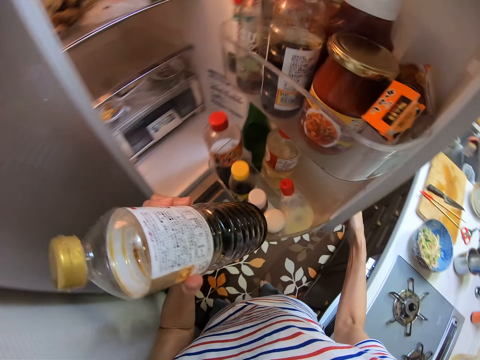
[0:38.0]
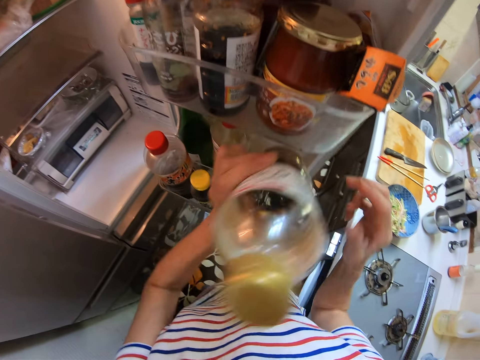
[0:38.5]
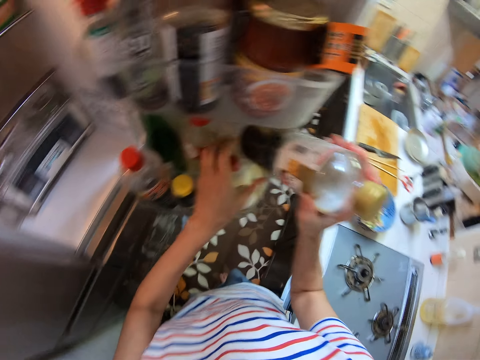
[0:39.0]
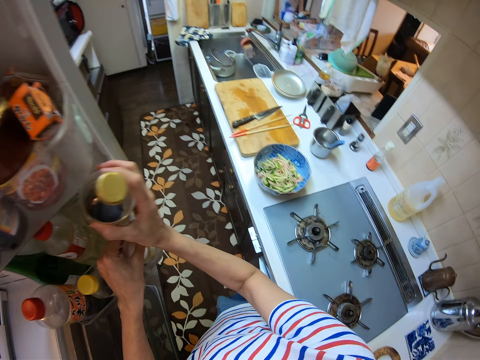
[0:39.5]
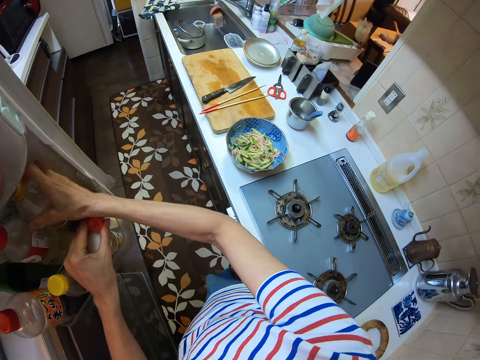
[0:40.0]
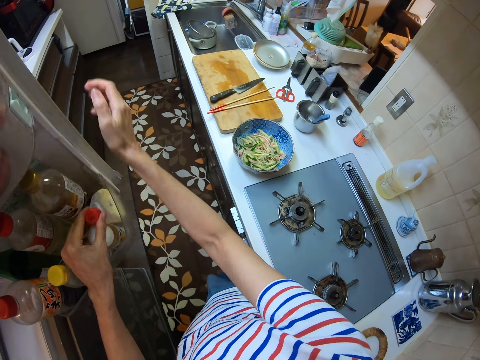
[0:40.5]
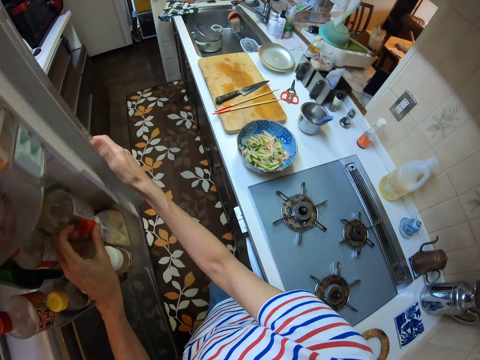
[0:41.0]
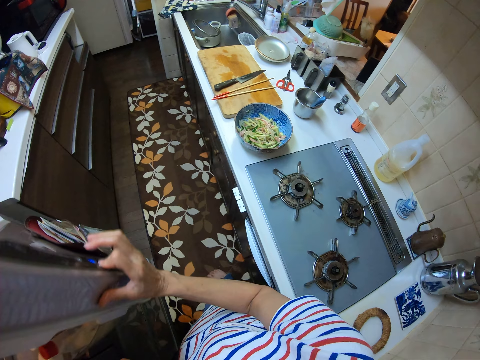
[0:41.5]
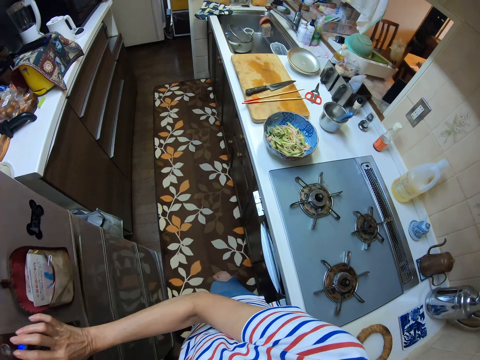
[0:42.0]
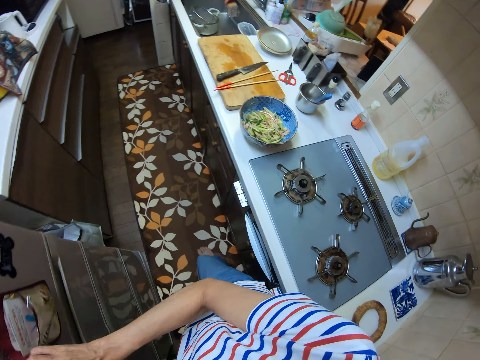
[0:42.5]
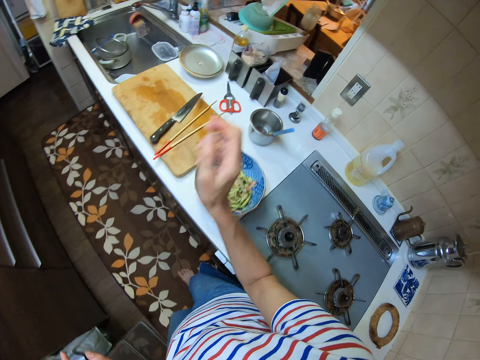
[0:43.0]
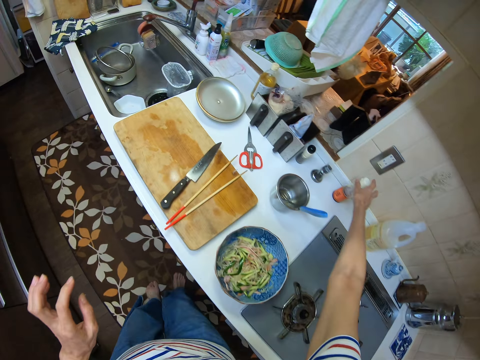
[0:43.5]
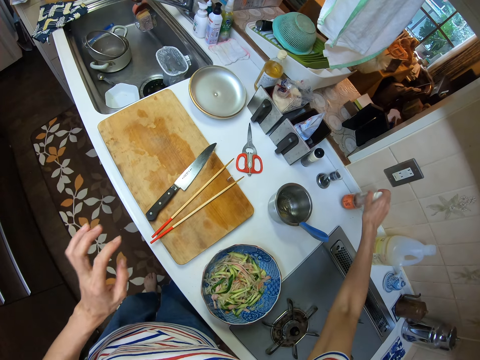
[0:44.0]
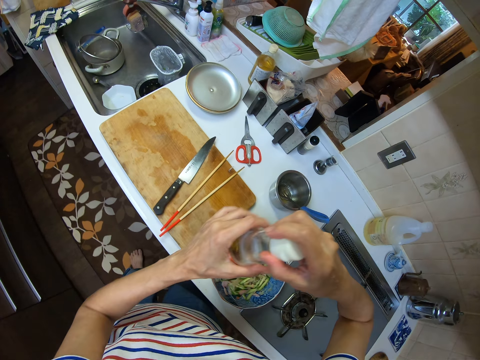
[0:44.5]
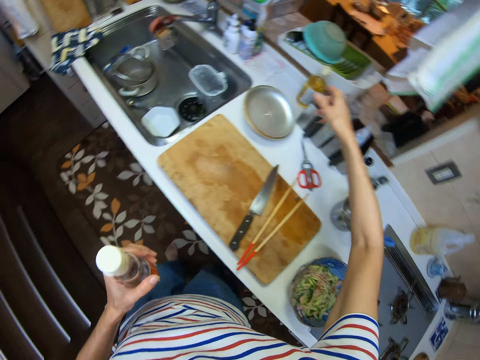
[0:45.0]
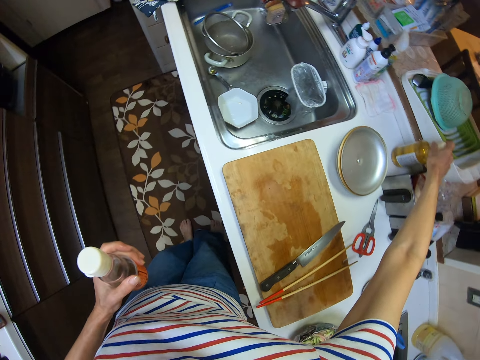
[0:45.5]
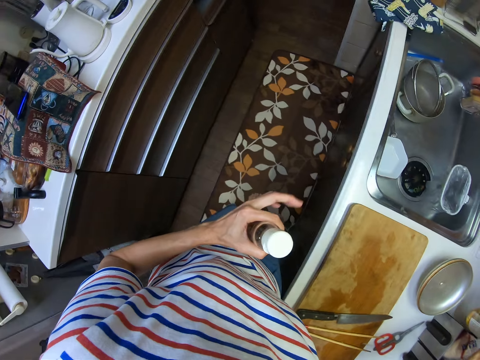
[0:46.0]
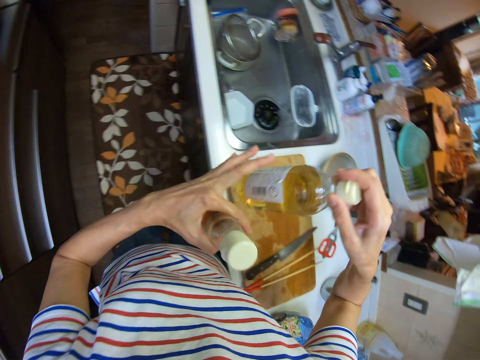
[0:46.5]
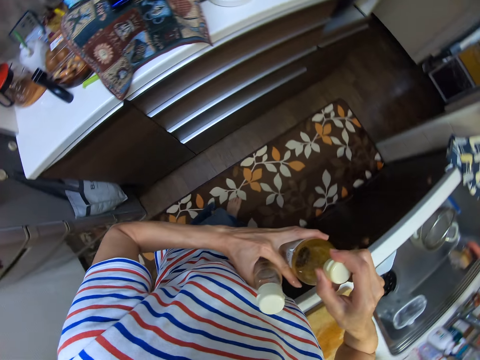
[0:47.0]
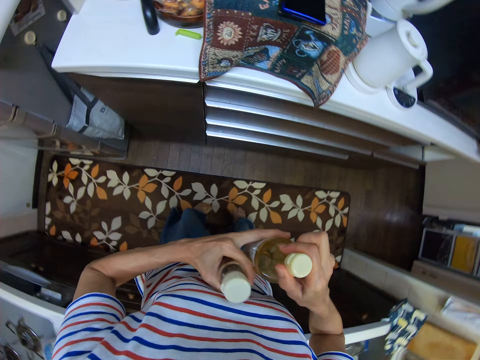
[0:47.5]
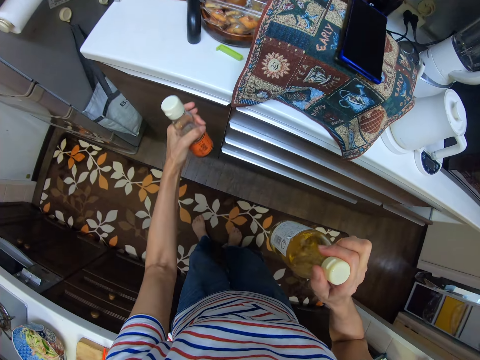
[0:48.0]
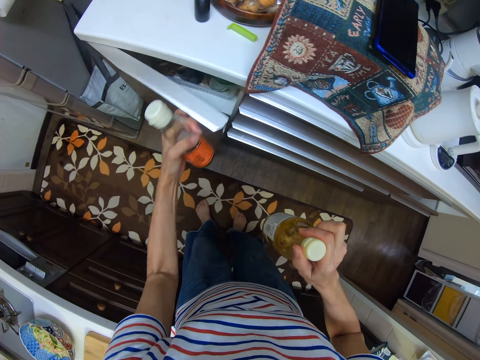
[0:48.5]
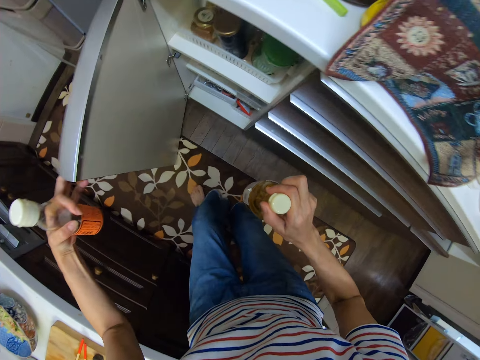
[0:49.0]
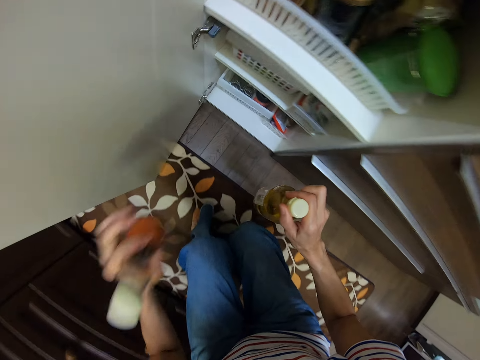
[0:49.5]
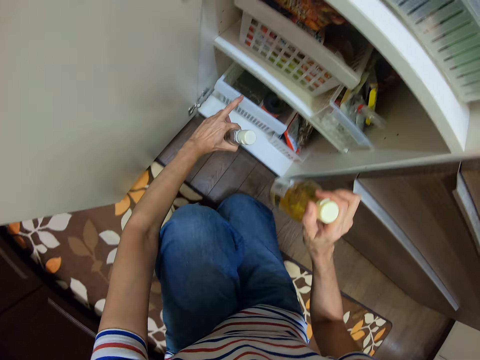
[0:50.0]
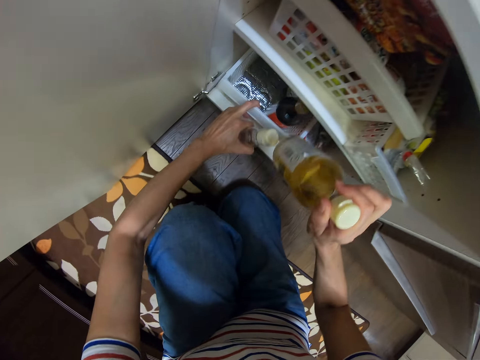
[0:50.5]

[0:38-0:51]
The camera wearer holds the bottle with the other hand. She drops the bottle in the fridge. She shuts the fridge. She walks away from the fridge. She picks up a bottle on the cabinet with her right hand. She switches the bottle to her left hand. She picks up another bottle on the cabinet with her left hand. She opens a cupboard in the kitchen. She opens a compartment in the fridge.

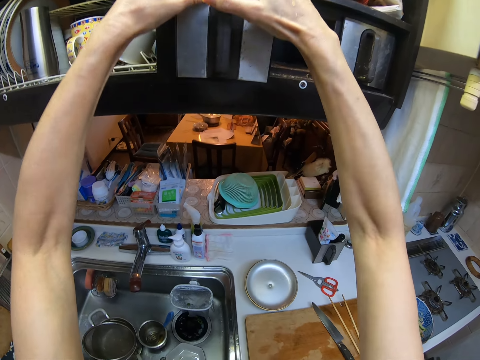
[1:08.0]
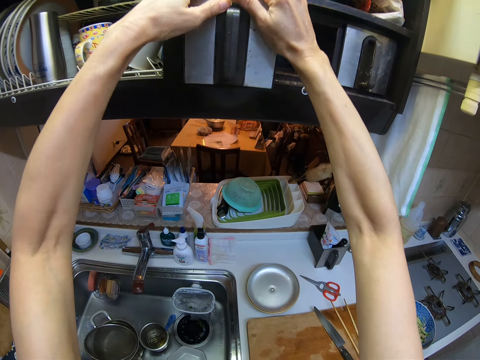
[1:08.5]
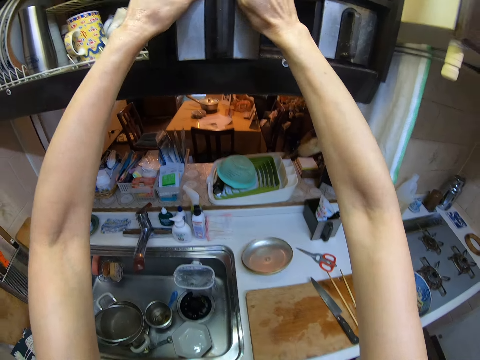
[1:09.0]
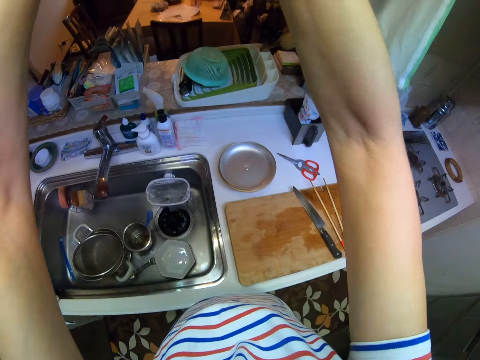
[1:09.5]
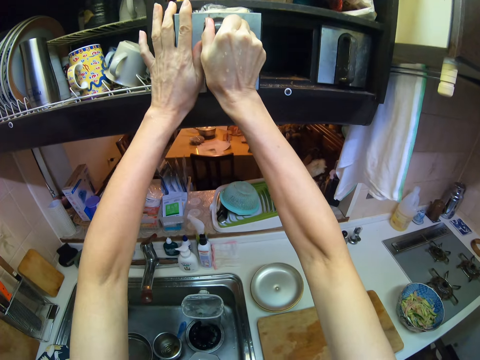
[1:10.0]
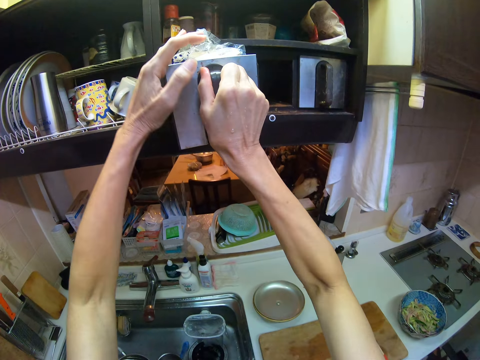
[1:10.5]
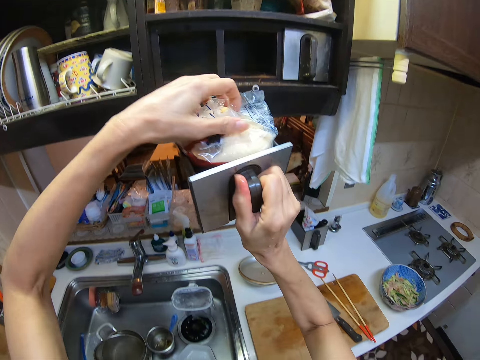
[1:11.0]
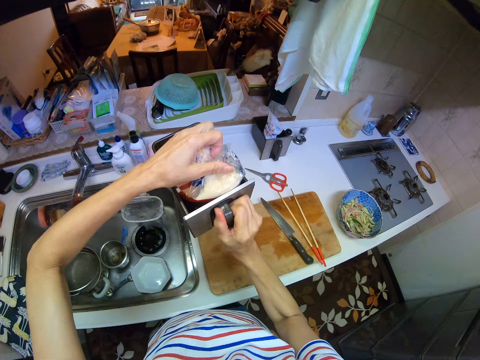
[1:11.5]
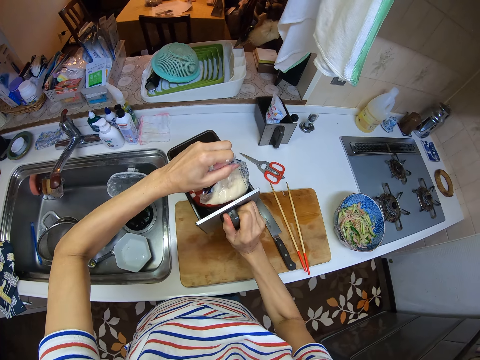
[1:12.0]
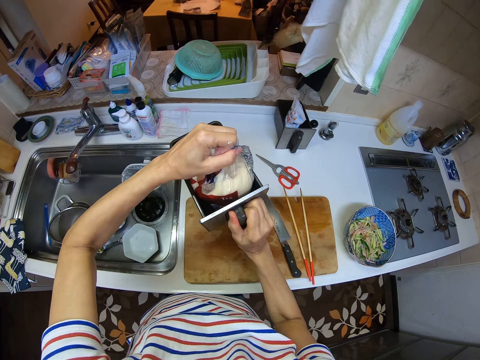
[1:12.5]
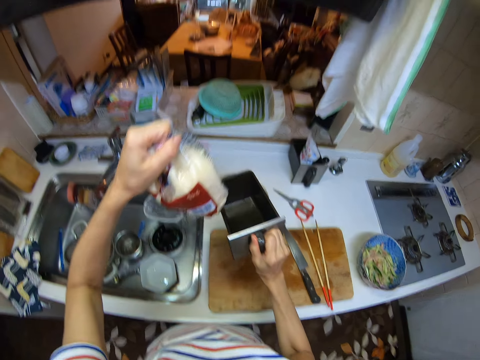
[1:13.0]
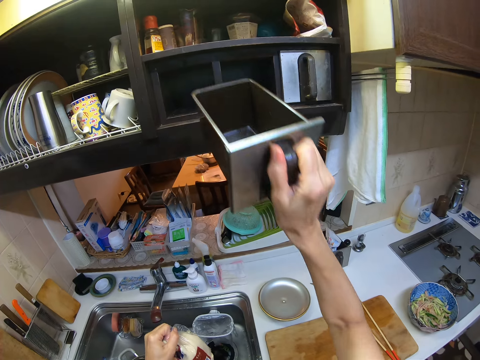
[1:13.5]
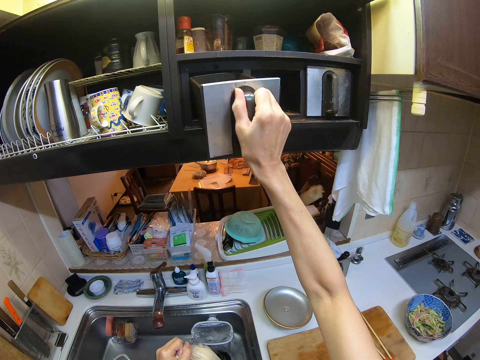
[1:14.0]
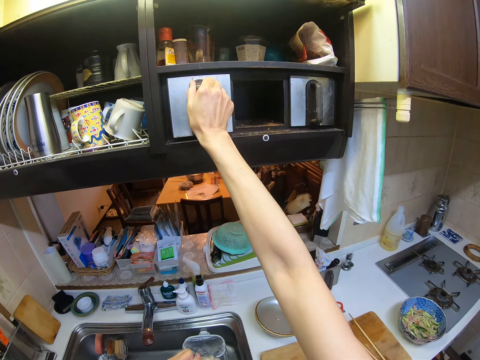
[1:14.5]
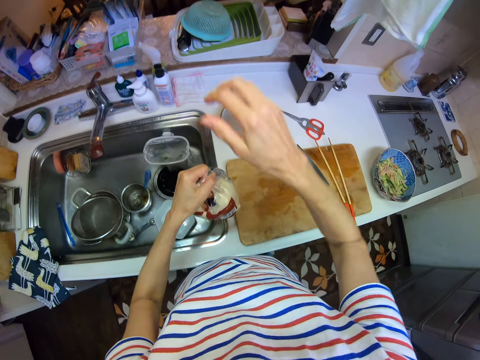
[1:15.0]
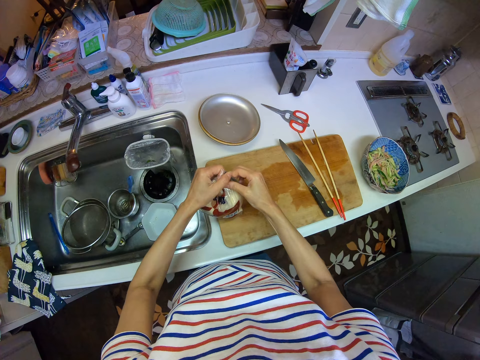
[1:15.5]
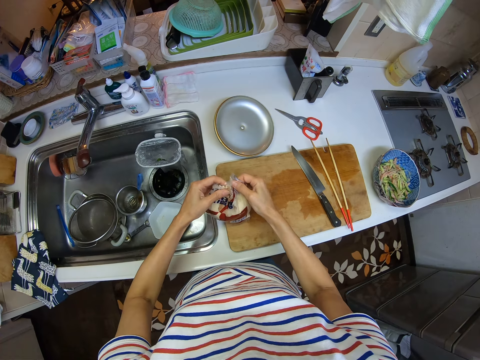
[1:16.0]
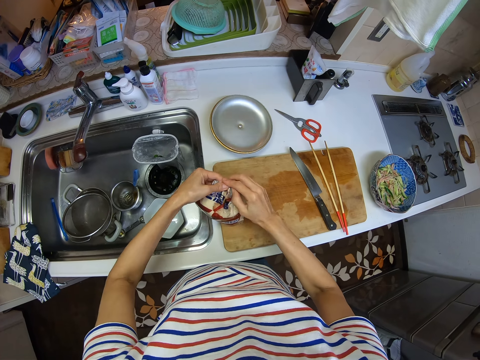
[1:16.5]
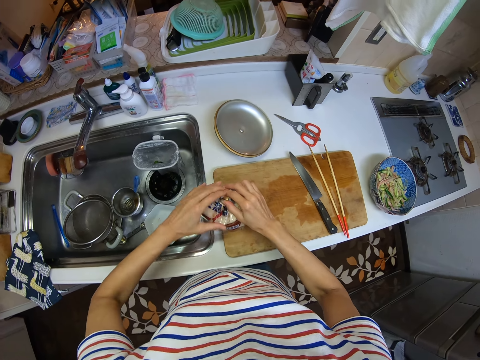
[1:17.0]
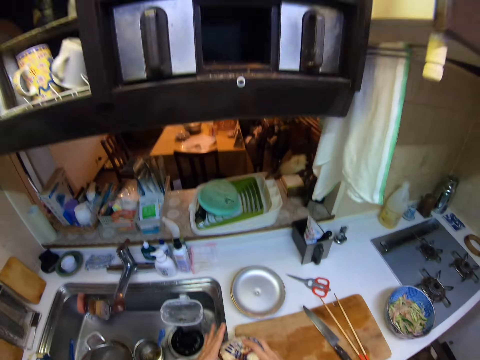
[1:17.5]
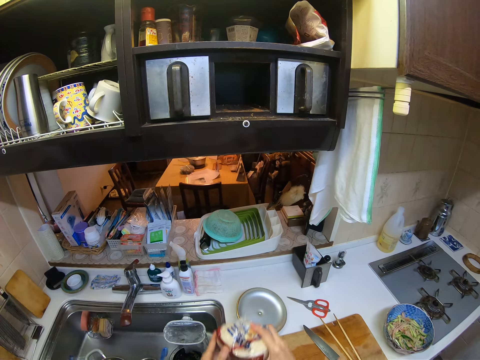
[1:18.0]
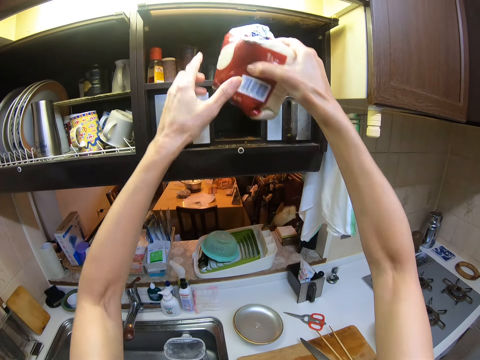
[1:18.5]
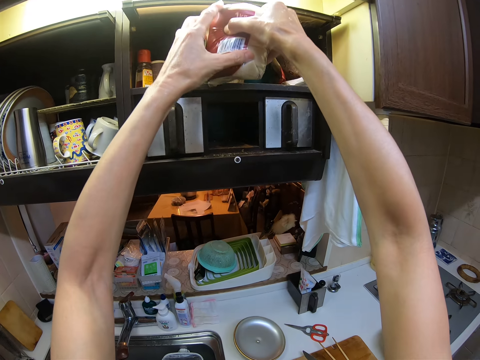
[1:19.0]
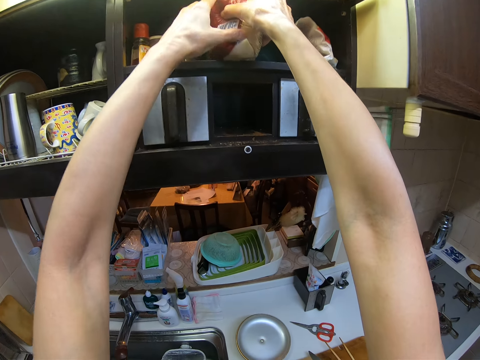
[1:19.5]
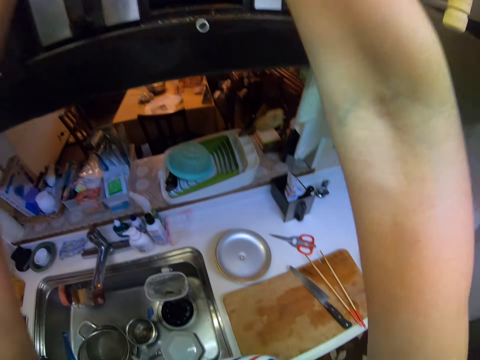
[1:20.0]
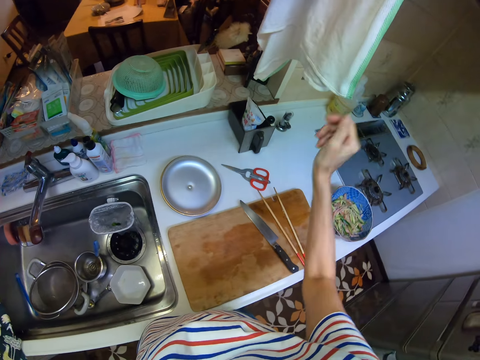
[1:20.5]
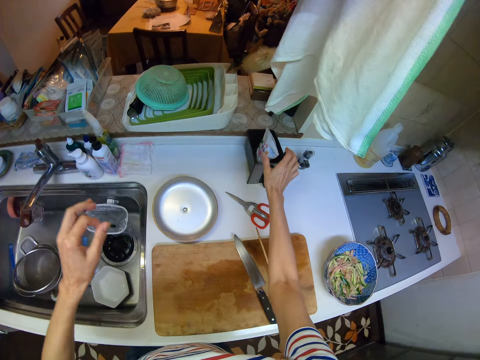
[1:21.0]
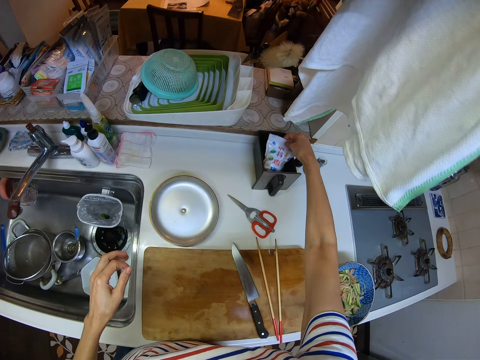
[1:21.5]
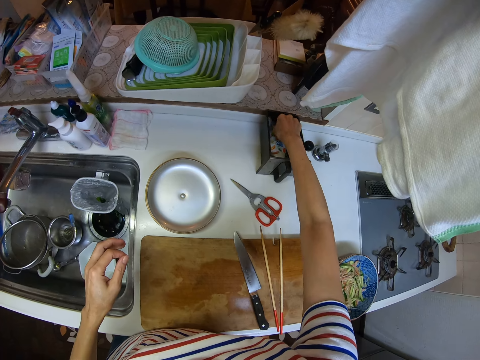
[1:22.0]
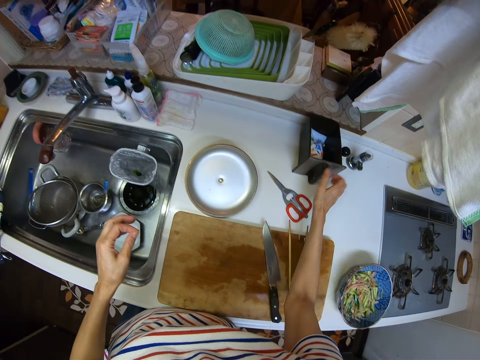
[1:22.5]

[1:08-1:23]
The camera wearer inserts the storage box on the shelf and pulls the storage box. She holds a nylon or plastic bag in the compartment of the cupboard with her left hand. She drops the compartment of the cupboard above the cabinet. She removes the nylon from the compartment of the cupboard. She lifts the storage box. She places the compartment into the cupboard. She drops the nylon on the chopping board on the cabinet. She folds the tip of the nylon with her hands. She lifts the plastic bag. She moves the nylon into the cupboard. She holds the plastic packaging. She adjusts the nylon in the compartment of the cupboard on the cabinet.
